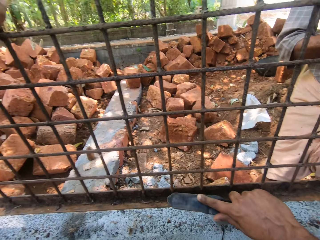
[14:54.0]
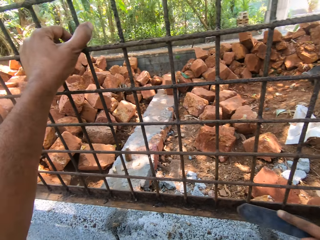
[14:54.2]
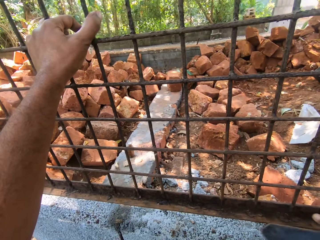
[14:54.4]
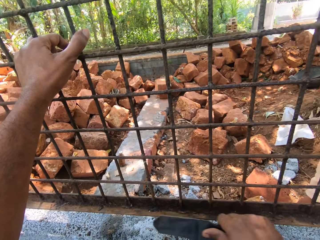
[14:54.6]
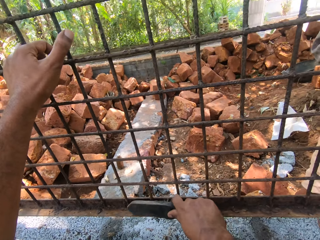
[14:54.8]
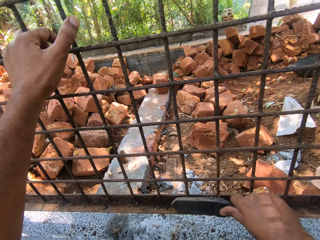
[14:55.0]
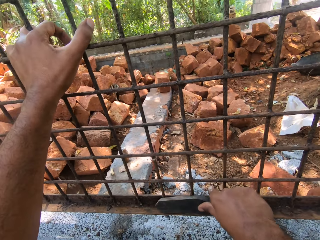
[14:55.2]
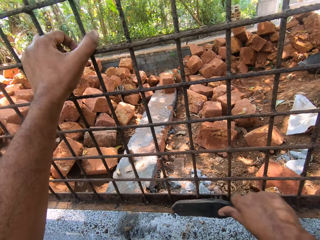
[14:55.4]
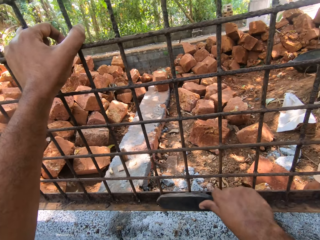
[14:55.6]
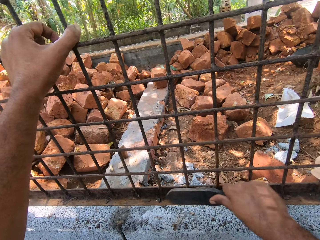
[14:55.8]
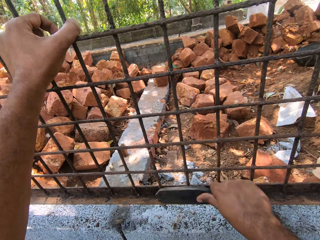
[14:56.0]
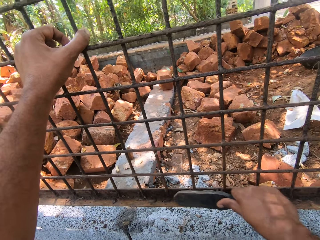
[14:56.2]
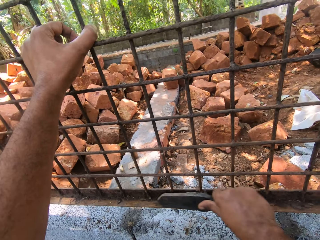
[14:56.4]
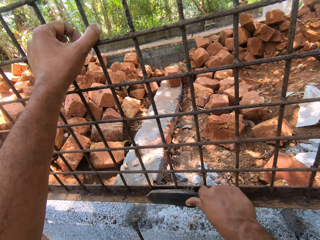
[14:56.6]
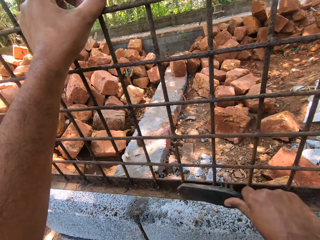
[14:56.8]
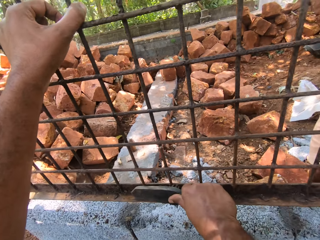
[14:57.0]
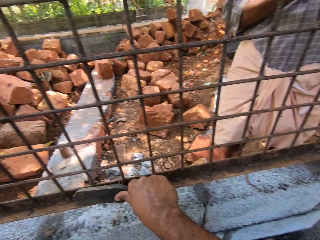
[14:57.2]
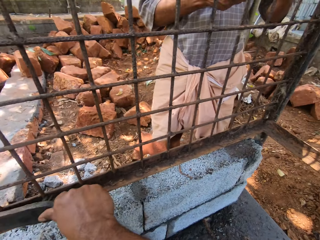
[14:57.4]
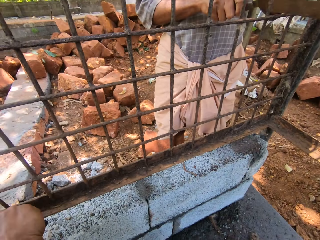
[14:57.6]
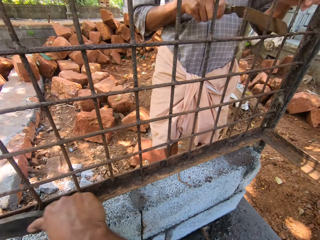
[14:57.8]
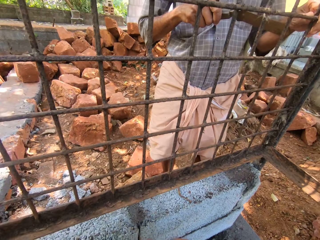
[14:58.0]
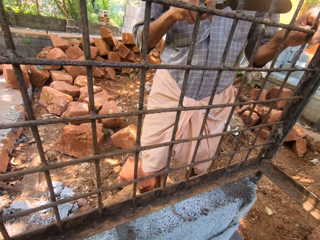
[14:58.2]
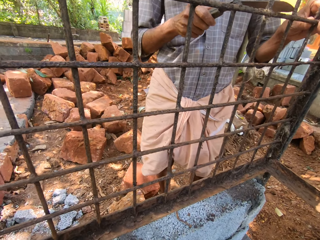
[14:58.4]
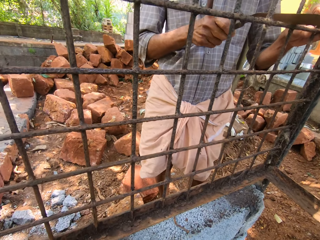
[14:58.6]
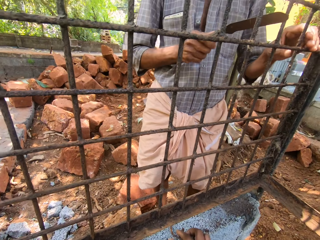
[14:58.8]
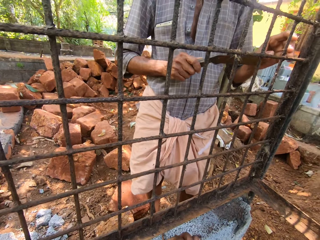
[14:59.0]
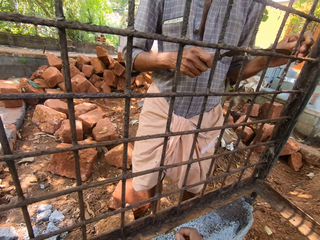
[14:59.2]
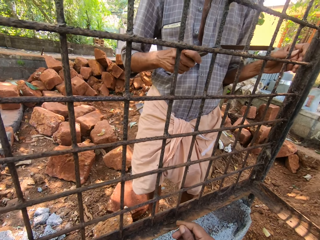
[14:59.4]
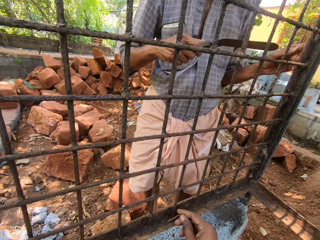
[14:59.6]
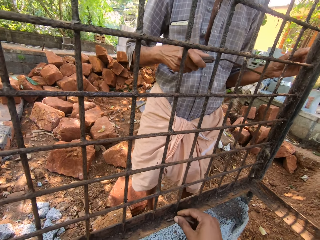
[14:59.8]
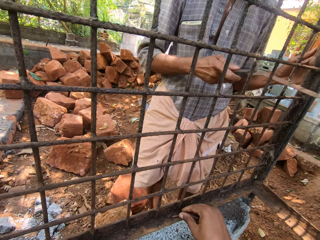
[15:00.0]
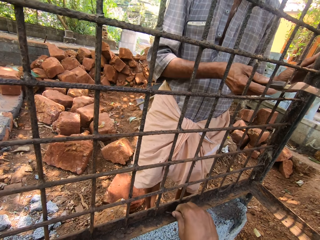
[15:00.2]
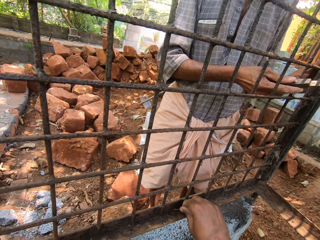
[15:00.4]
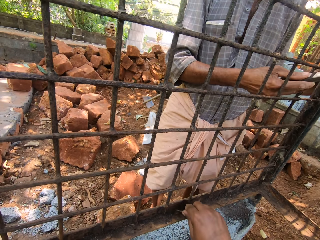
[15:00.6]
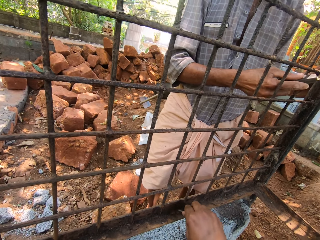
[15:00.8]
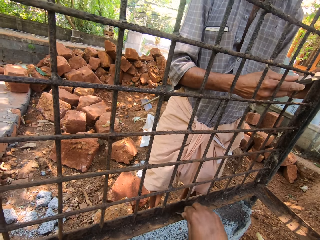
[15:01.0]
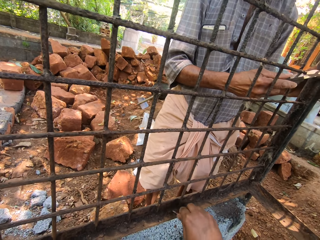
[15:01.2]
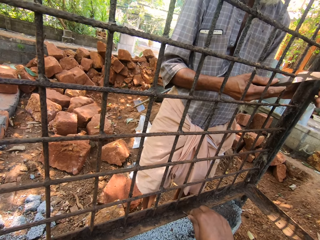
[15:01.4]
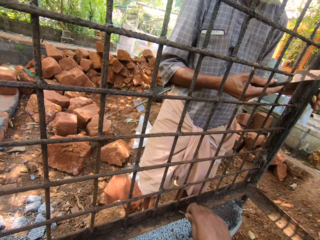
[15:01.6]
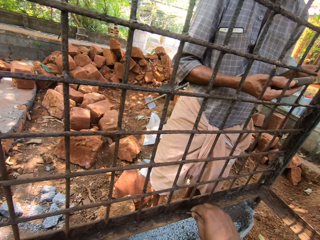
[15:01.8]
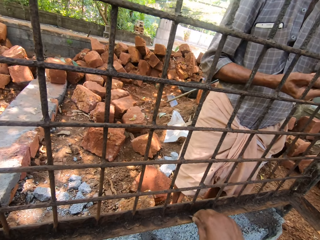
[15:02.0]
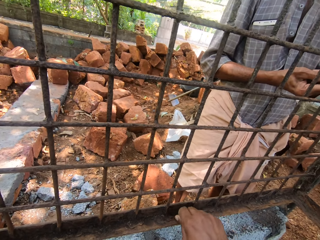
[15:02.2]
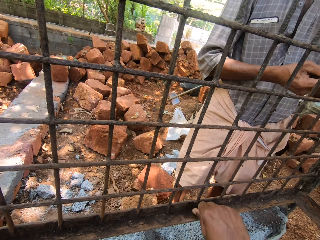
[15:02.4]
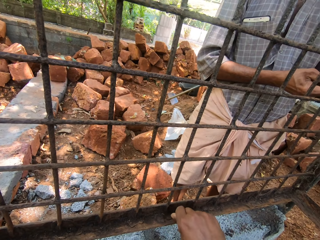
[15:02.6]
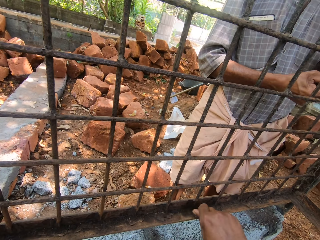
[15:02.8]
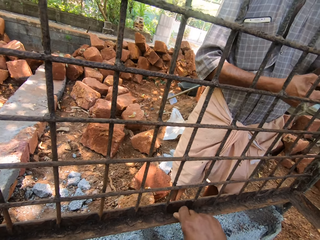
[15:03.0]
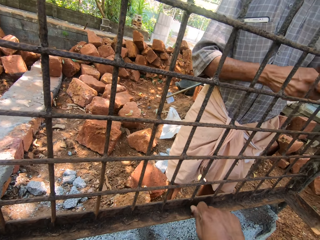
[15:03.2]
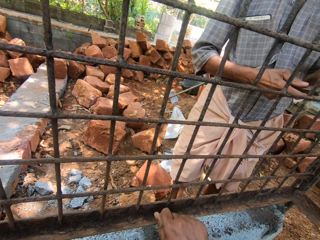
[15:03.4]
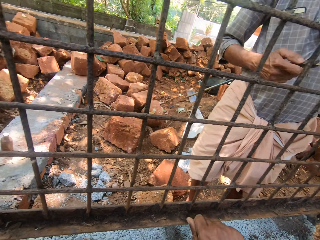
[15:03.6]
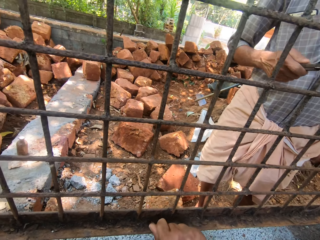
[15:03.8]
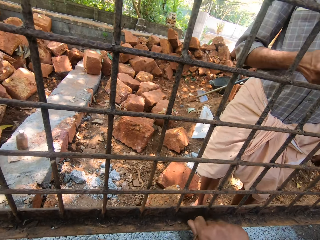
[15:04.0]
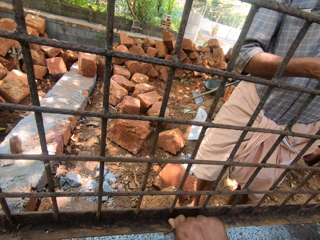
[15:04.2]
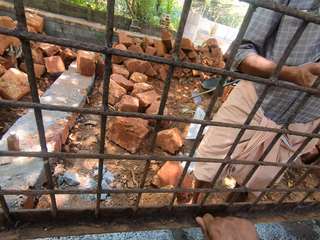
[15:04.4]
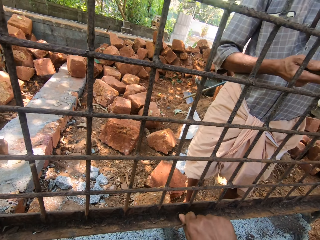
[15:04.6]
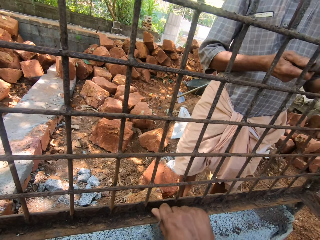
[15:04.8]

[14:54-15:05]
The camera wearer looks ahead. They scrape the cage with the wire. They move around the right hand on the metal frame. They scrape the cage with the wire again. A man removes dirt from the cage with the scraper.

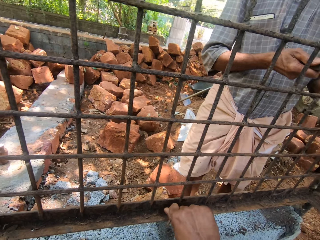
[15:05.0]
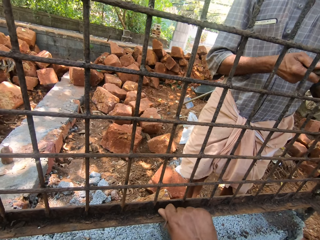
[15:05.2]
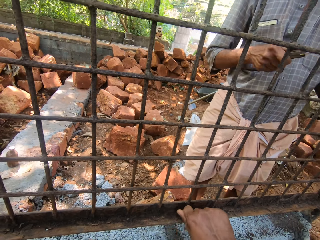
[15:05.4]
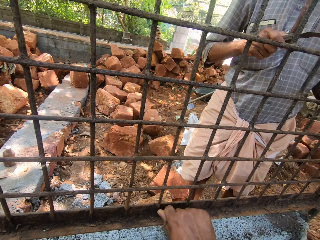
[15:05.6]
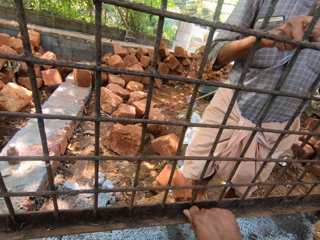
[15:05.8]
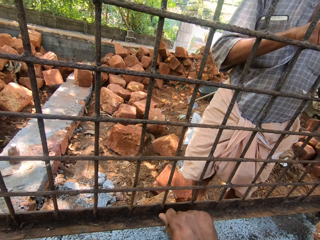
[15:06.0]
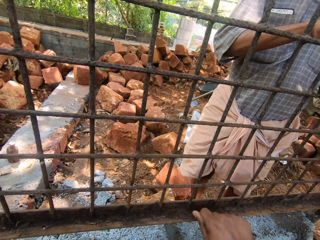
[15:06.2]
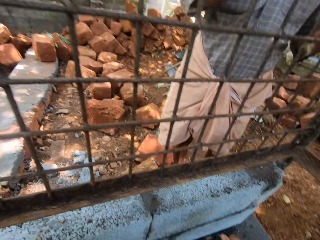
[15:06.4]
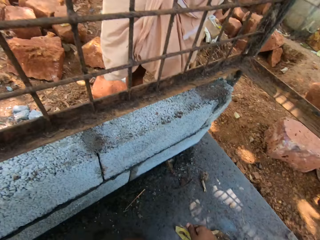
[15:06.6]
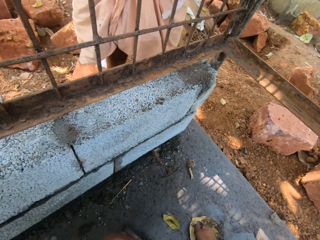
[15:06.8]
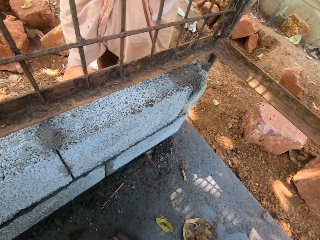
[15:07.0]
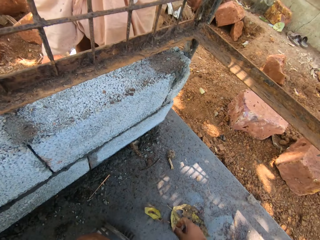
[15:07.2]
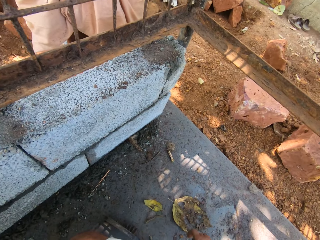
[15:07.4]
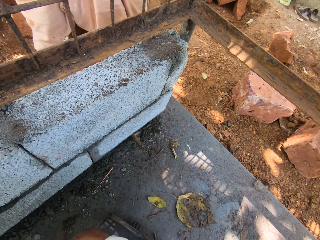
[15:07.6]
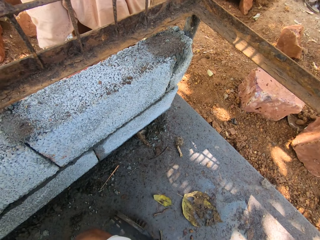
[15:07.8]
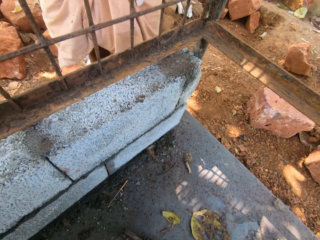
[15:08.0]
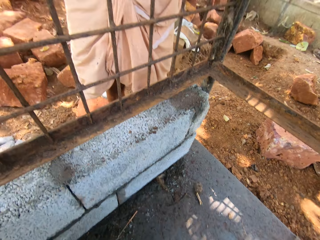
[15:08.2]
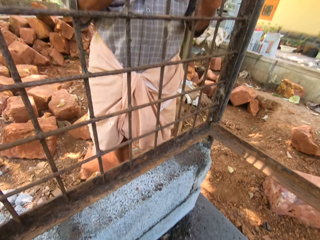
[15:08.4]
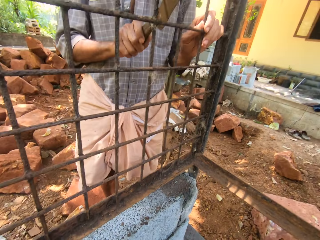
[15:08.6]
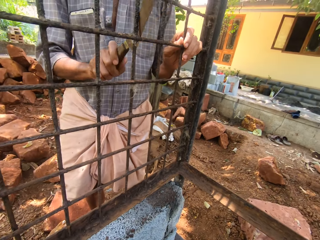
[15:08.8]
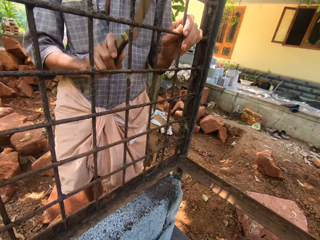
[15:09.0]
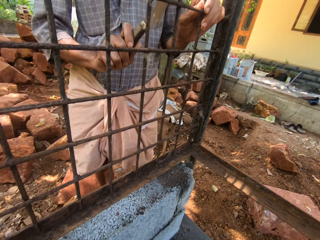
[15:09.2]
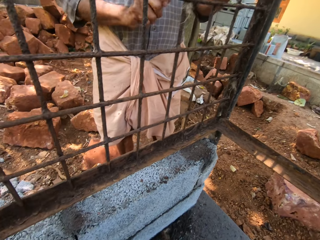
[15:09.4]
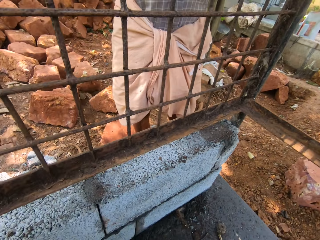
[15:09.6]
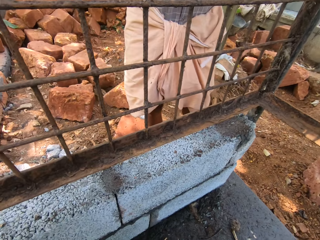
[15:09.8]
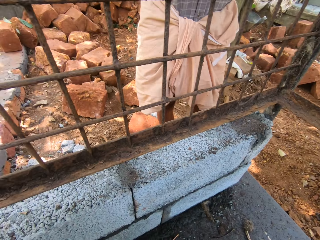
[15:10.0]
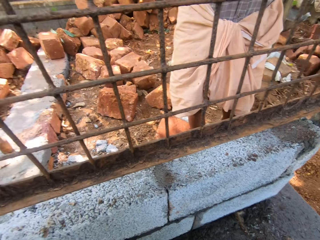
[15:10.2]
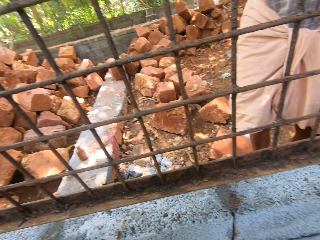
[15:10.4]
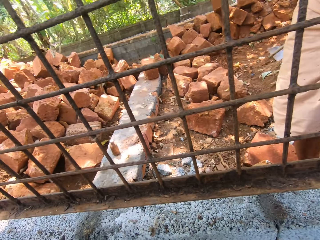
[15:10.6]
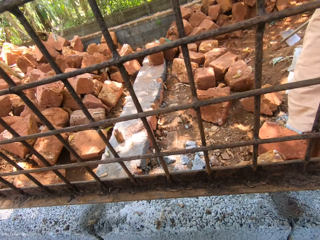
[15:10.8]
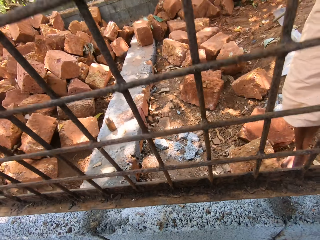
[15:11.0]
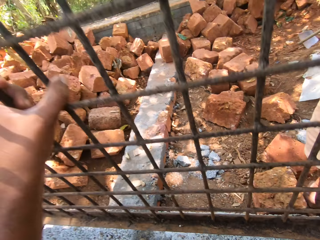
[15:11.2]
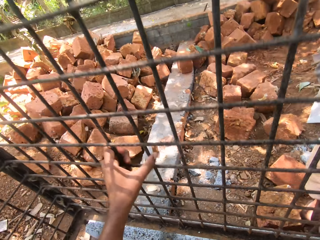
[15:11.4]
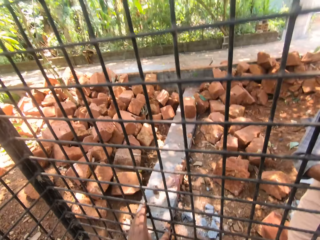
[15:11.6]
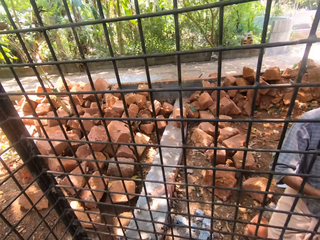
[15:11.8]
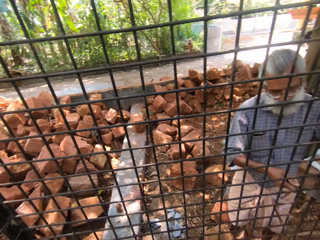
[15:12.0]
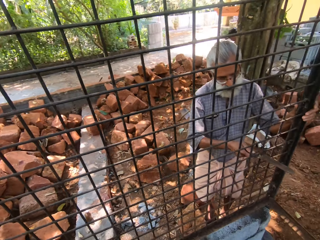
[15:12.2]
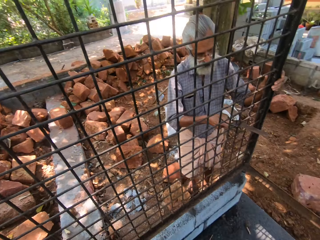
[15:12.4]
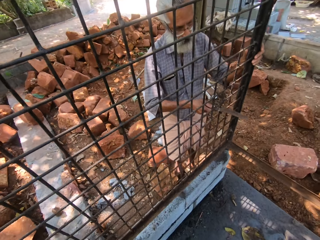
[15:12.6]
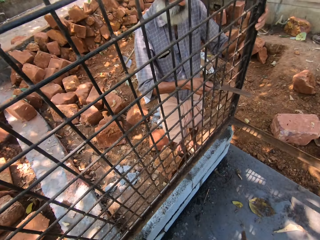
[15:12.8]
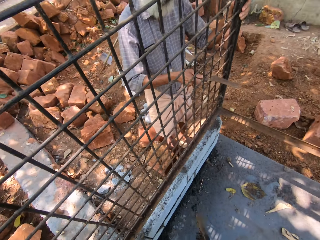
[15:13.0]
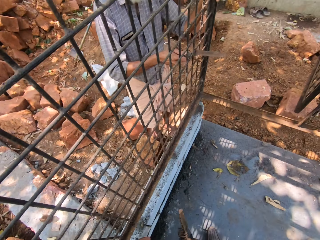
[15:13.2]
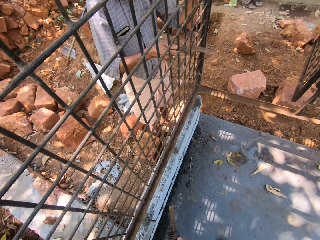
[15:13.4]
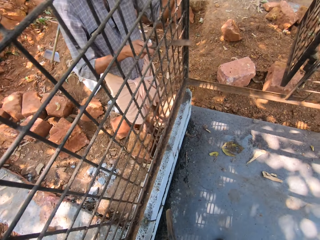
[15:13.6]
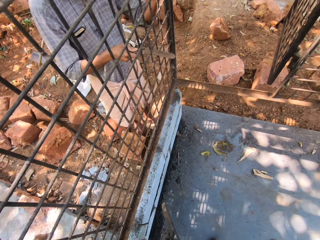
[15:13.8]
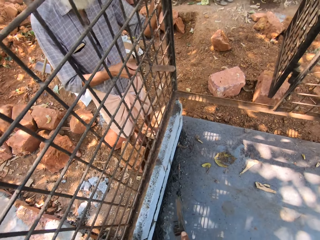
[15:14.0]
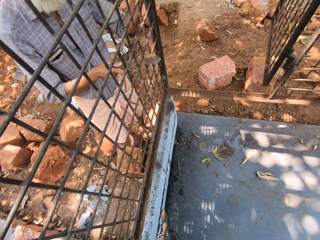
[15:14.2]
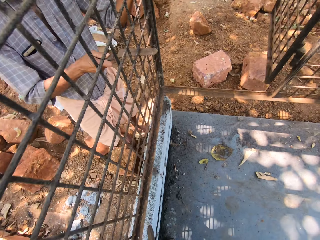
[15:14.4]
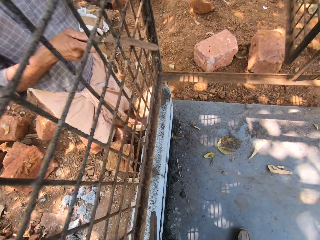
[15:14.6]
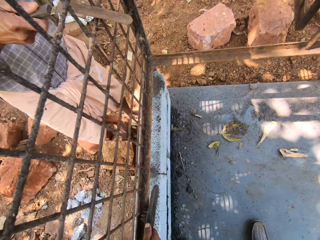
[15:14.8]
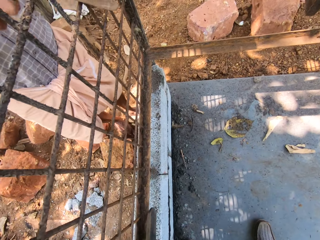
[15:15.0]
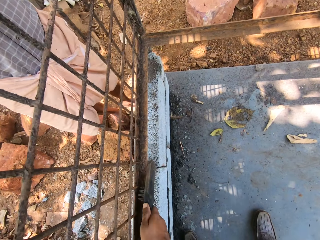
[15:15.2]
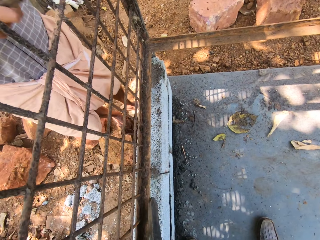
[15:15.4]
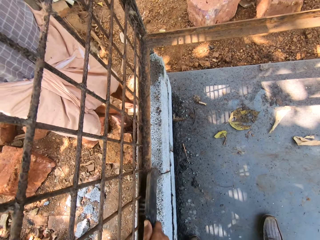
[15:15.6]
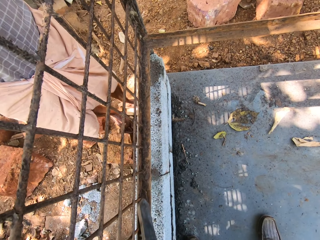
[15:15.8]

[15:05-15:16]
The camera wearer places the wire on the concrete. They drop the right hand. They look around. A man removes dirt from the cage with the scraper. The camera wearer looks ahead. They stand up. They hold the metal frame with the left hand. The man removes dirt from the cage with the scraper. The camera wearer looks around. They bend towards the concrete. They clean the cage with the hand broom.
